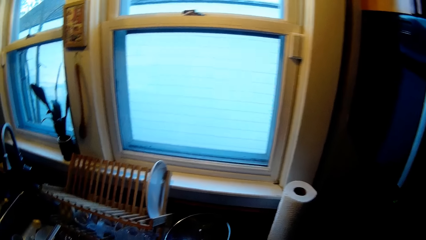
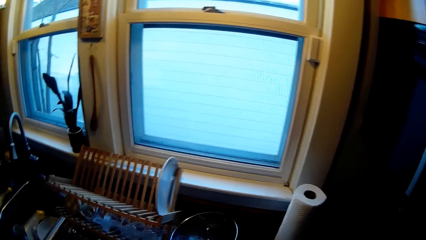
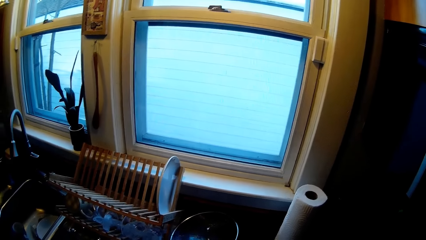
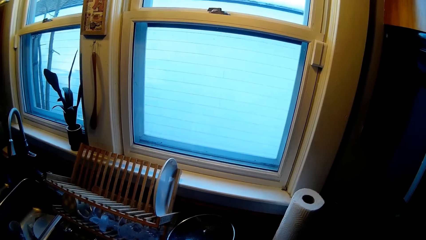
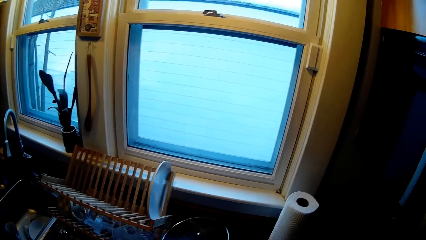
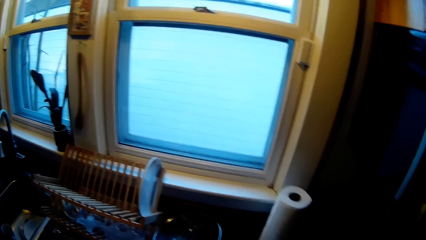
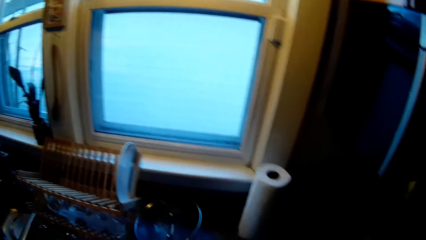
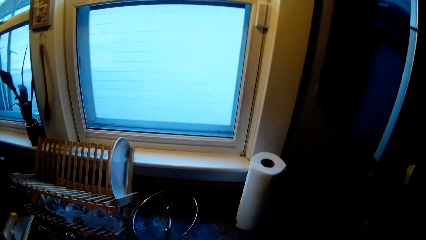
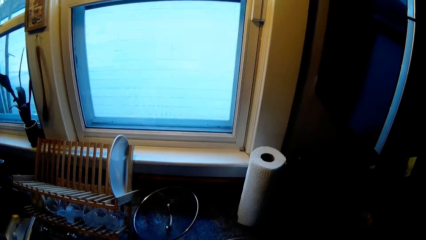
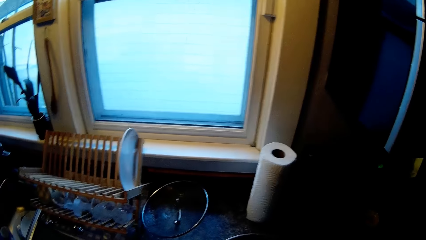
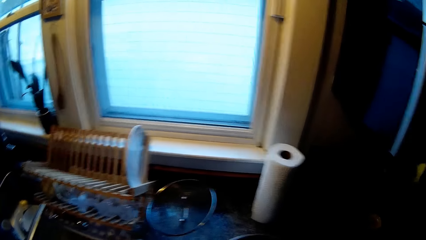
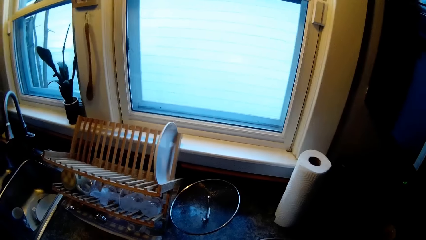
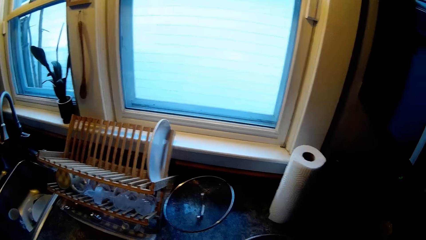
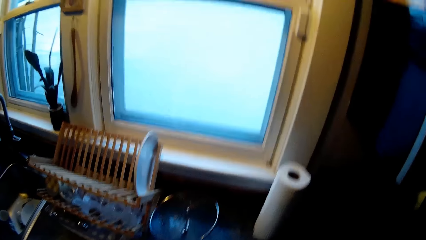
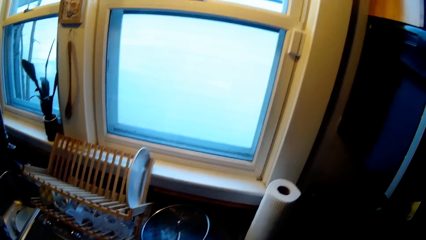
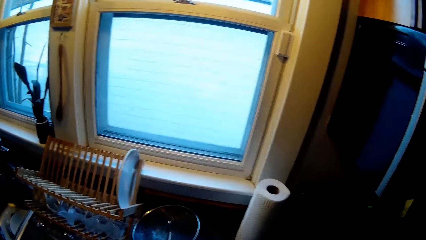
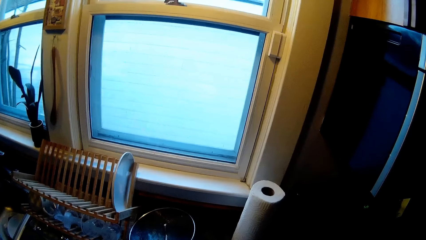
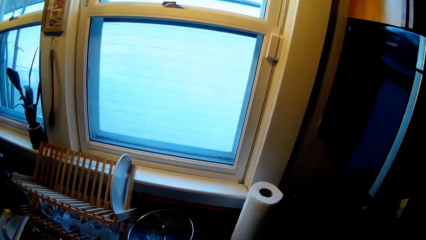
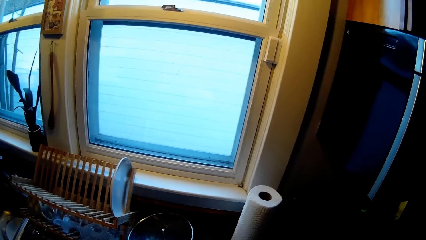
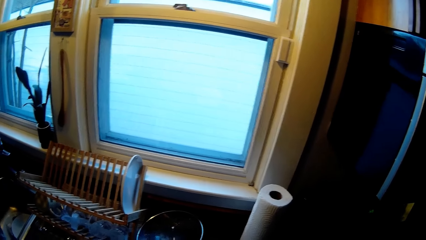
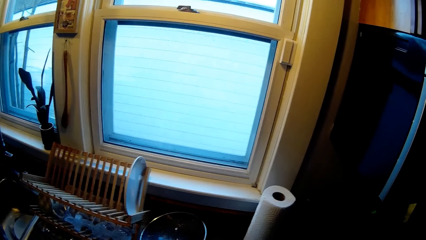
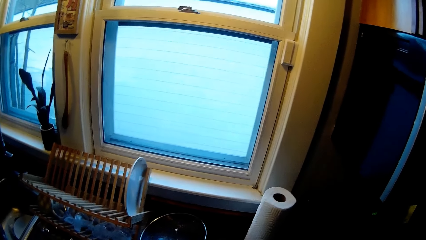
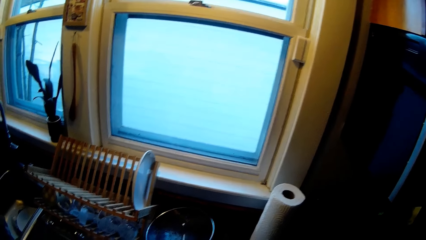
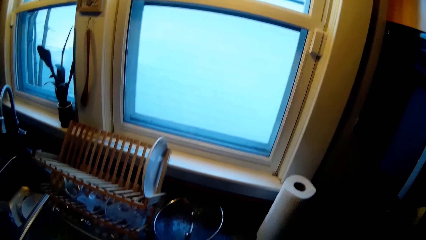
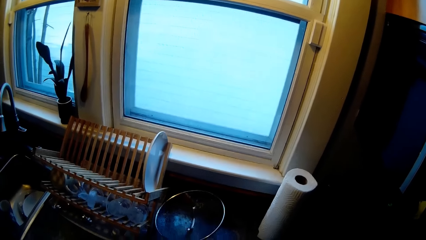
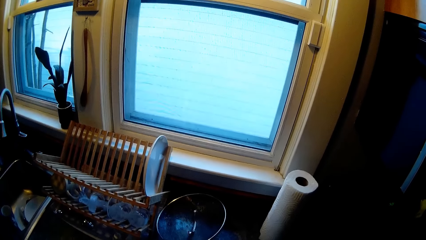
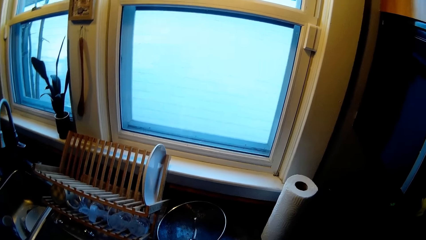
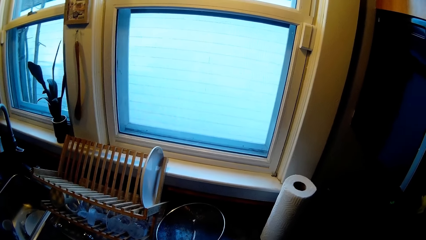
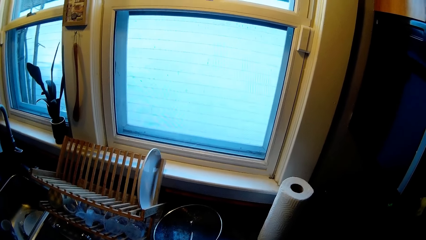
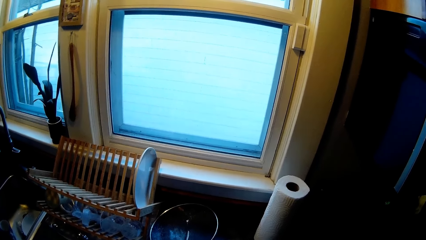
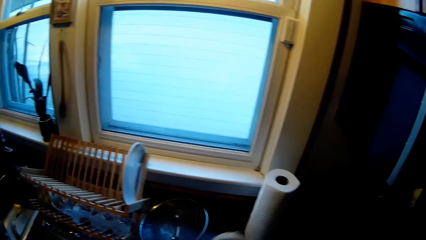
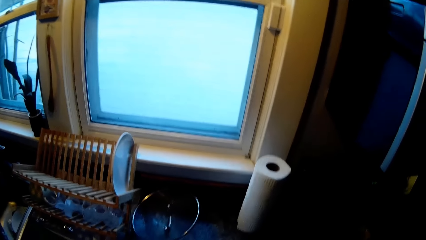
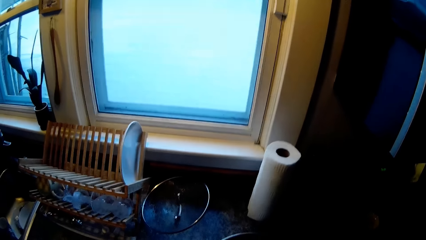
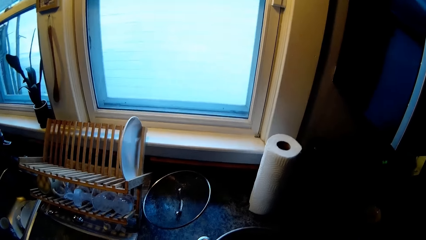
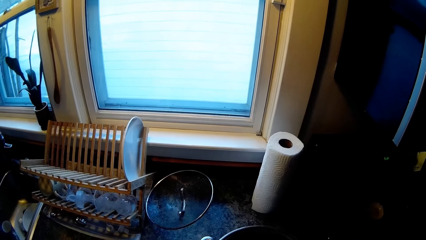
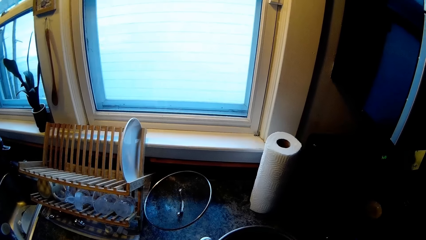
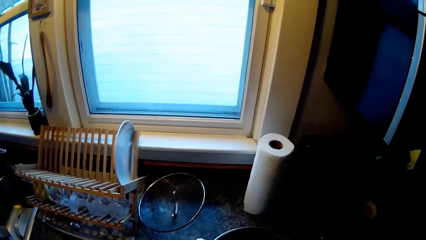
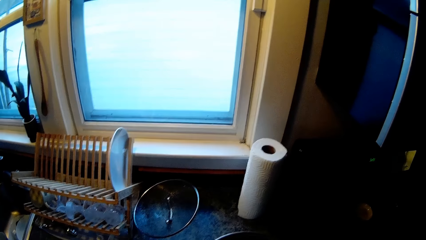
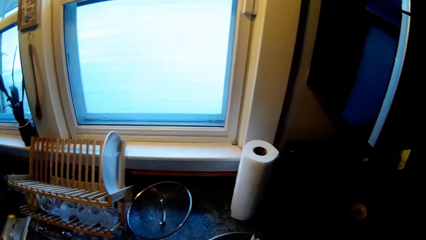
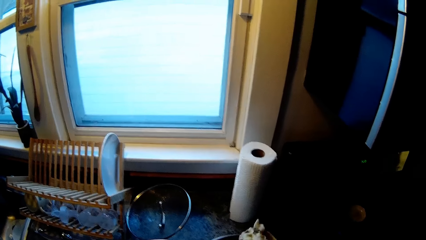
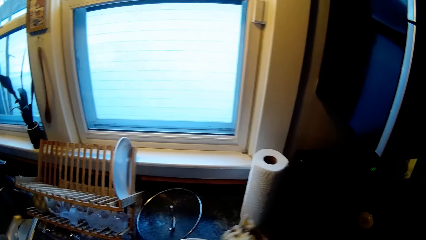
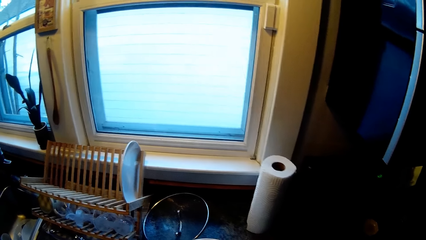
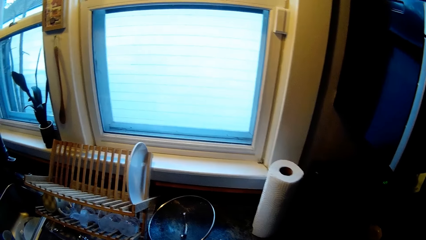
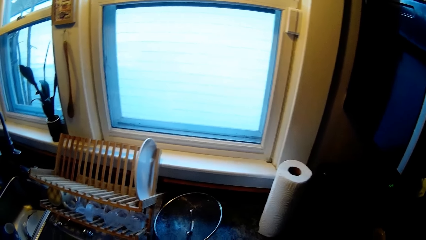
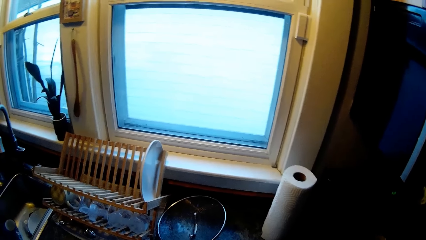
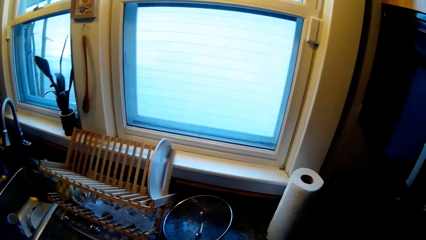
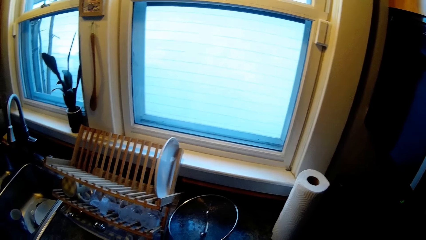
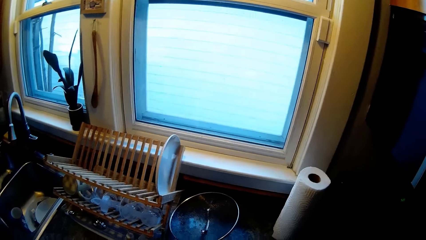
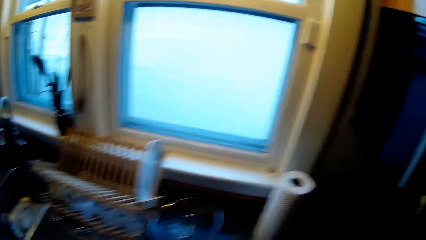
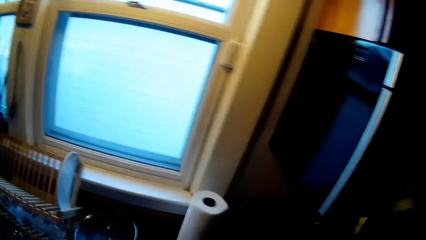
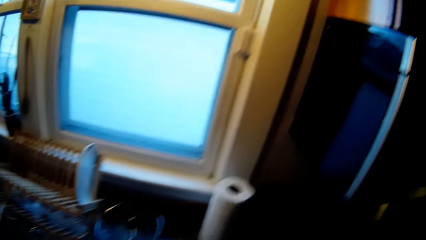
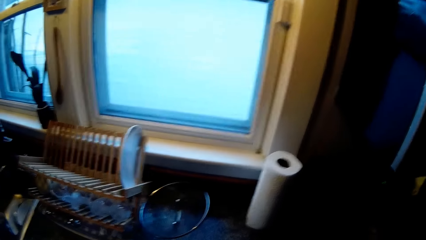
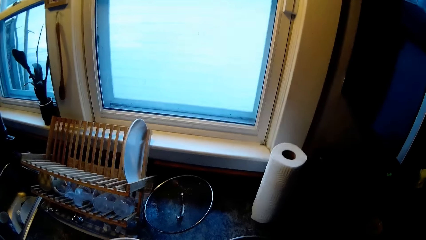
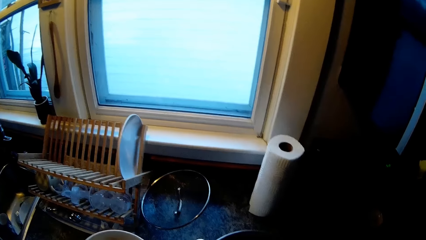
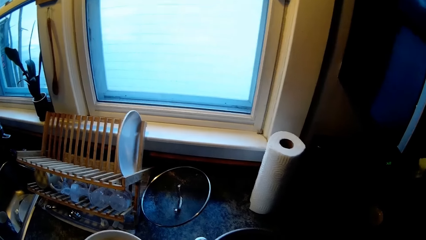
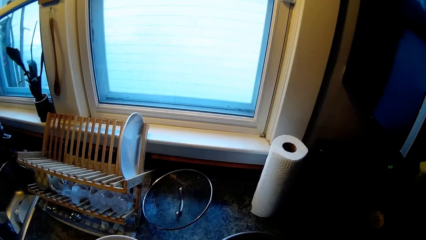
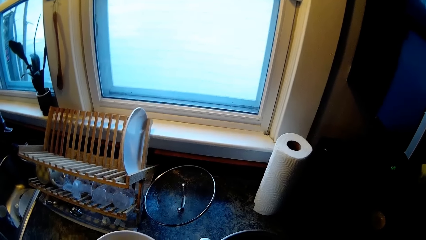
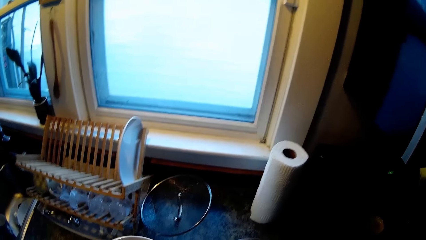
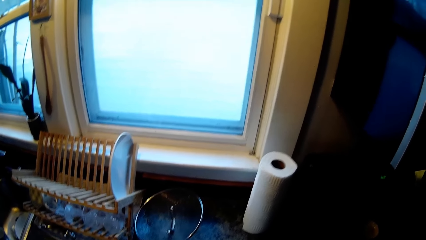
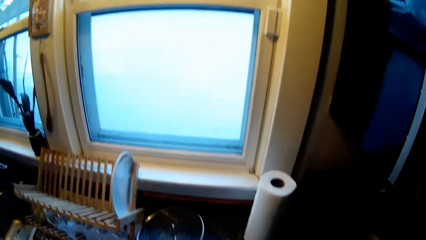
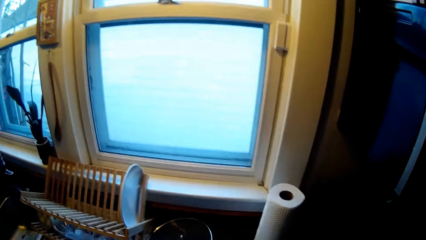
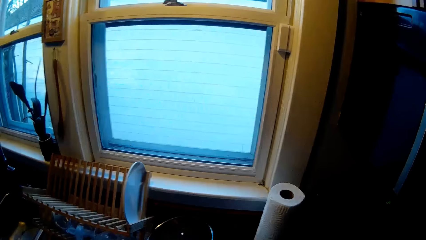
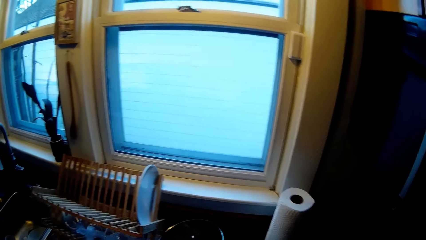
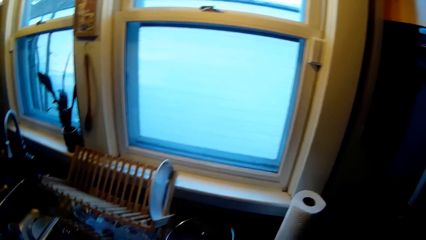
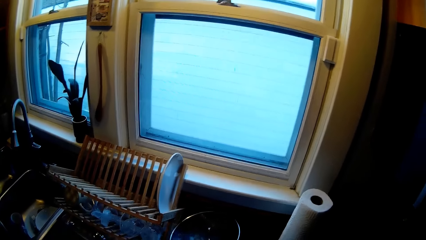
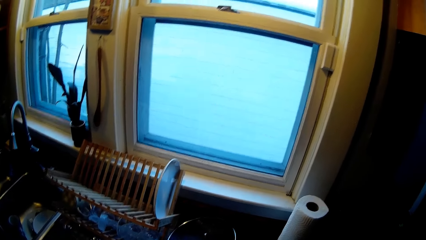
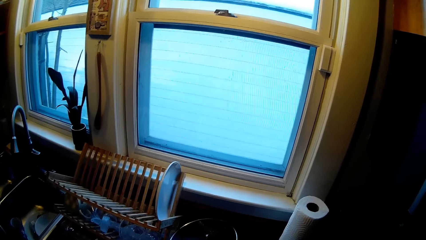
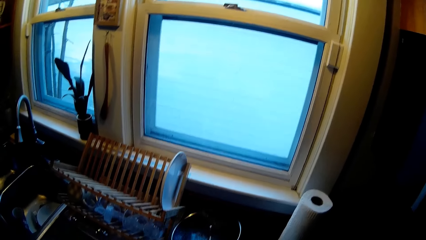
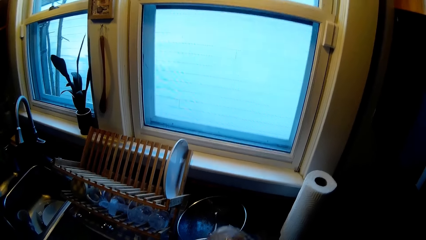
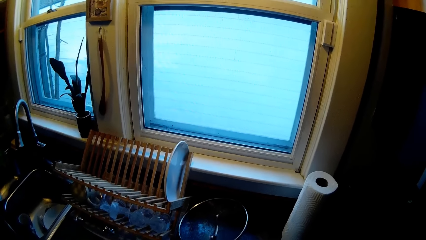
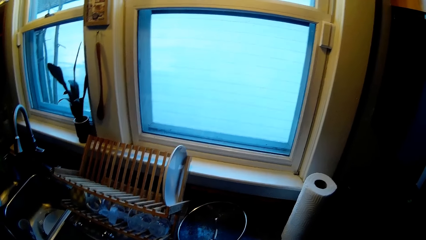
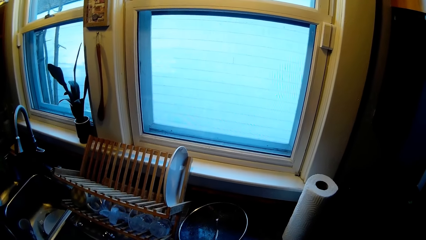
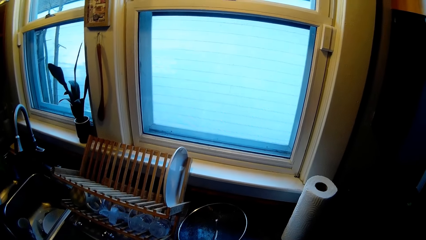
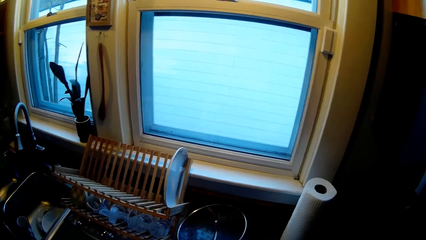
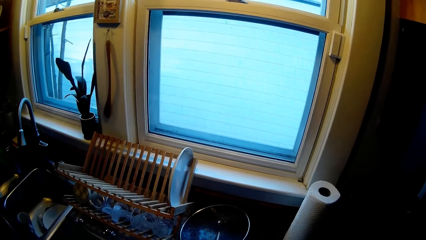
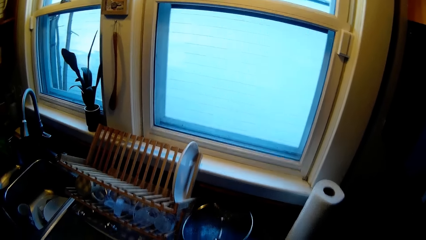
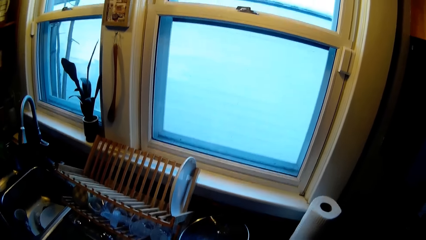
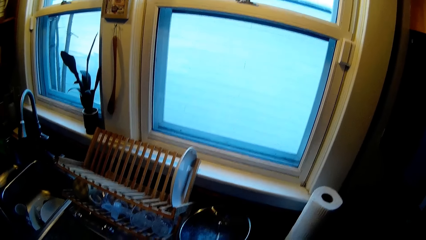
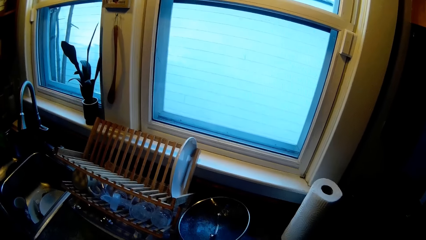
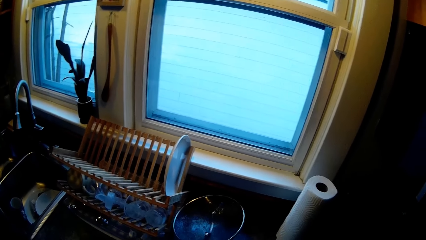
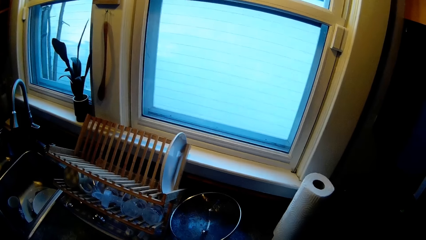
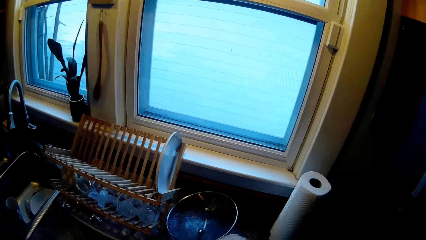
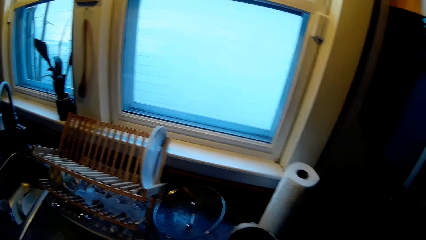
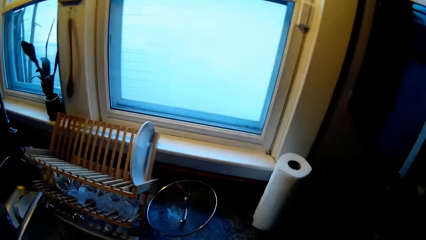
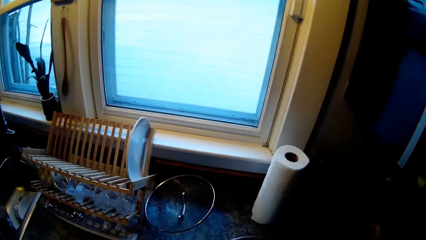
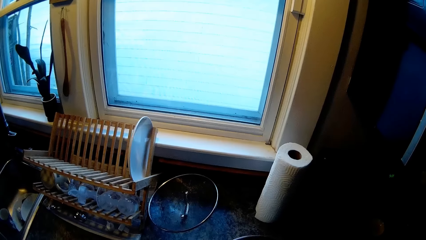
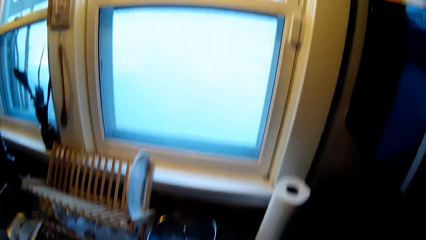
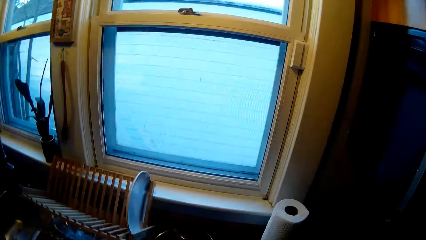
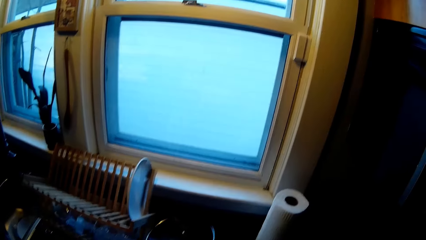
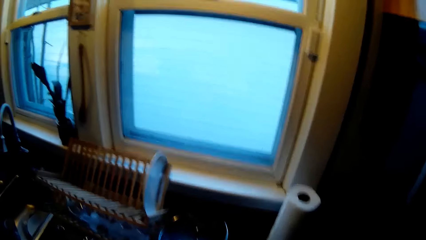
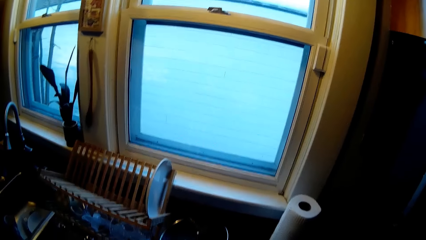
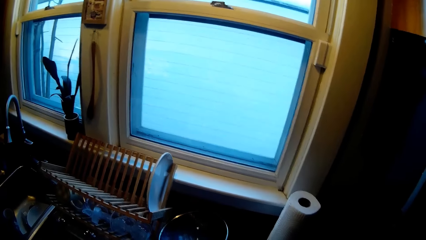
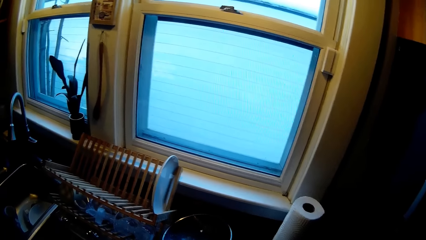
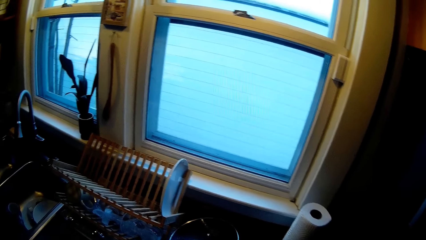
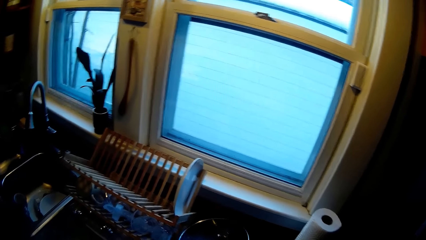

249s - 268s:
The camera wearer does something. He puts some food in a plate with the spoon in his right hand.
